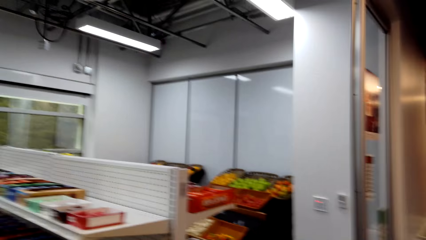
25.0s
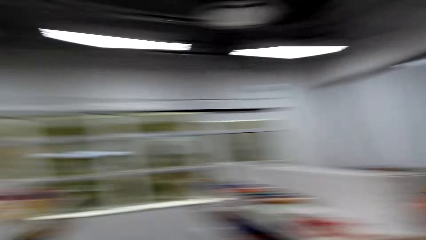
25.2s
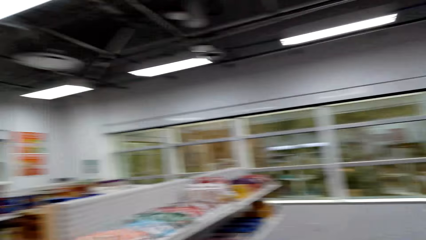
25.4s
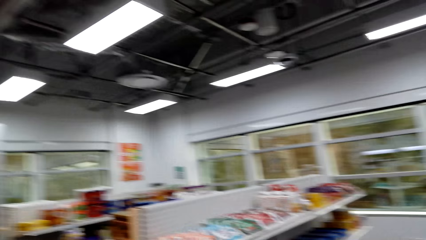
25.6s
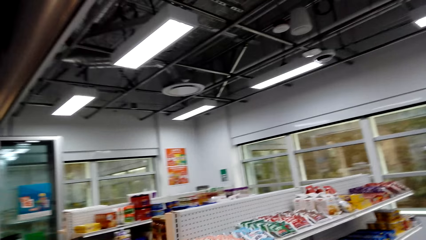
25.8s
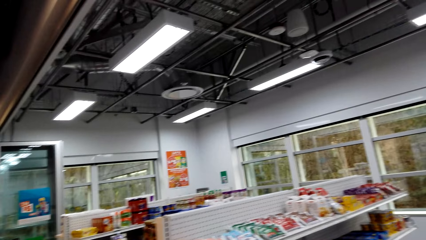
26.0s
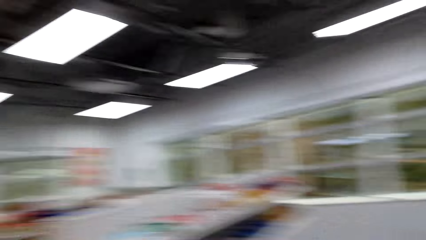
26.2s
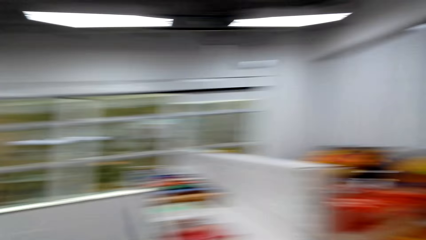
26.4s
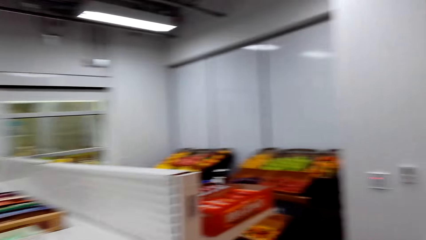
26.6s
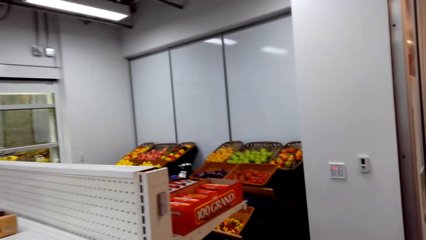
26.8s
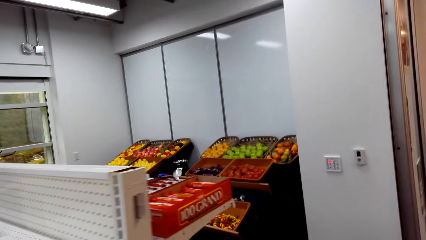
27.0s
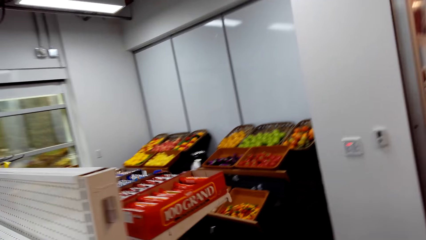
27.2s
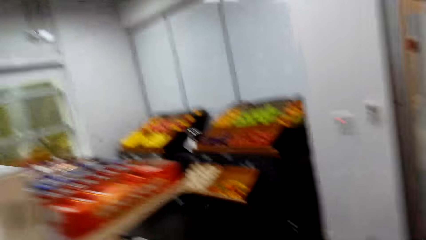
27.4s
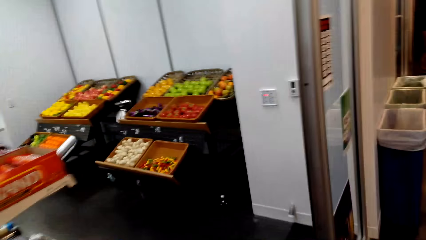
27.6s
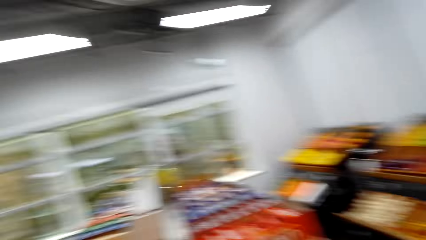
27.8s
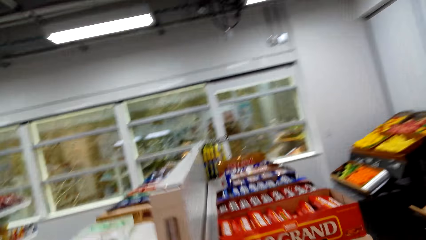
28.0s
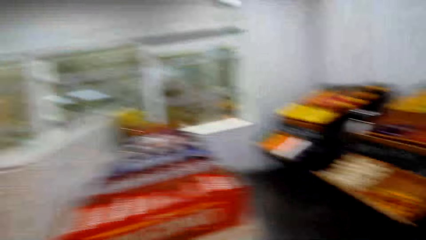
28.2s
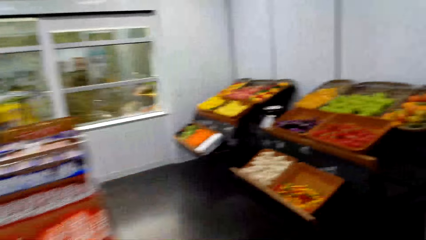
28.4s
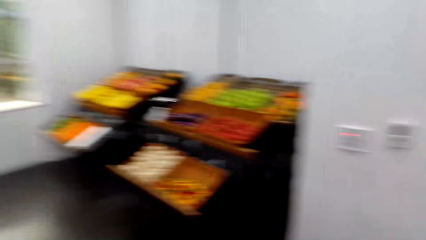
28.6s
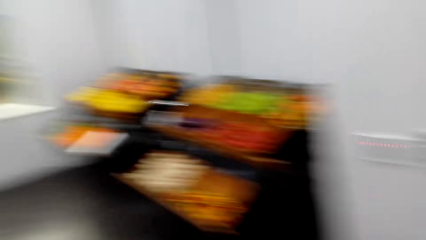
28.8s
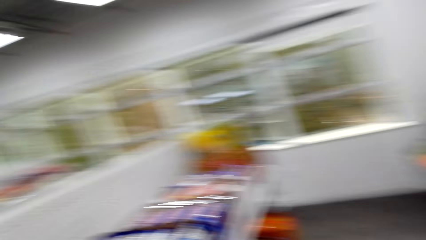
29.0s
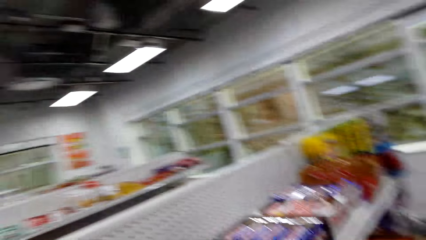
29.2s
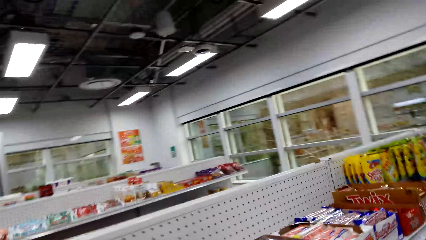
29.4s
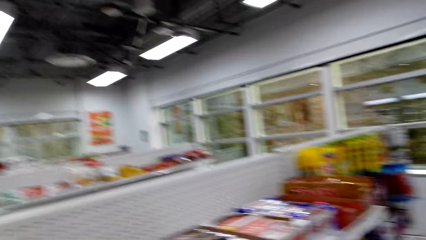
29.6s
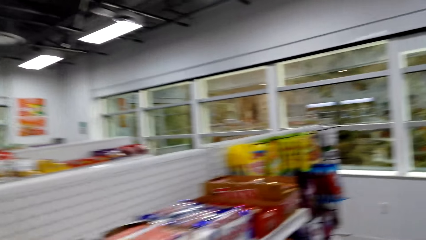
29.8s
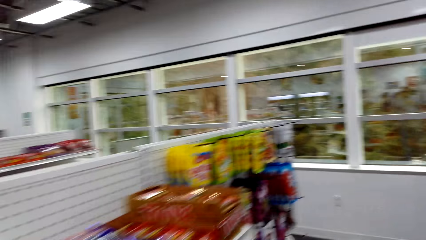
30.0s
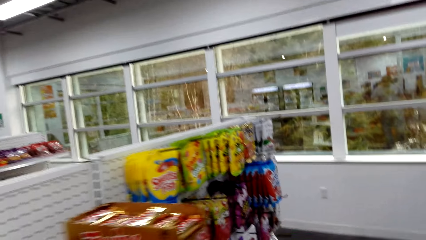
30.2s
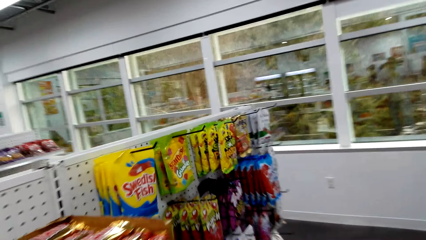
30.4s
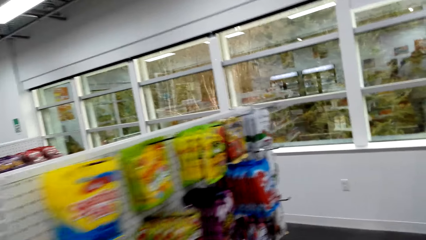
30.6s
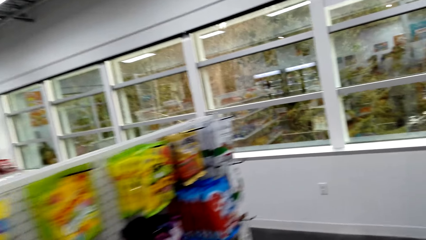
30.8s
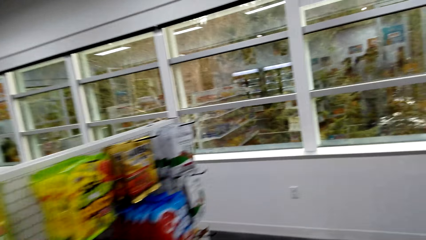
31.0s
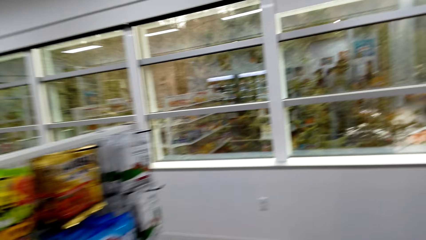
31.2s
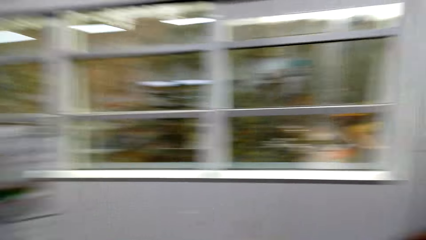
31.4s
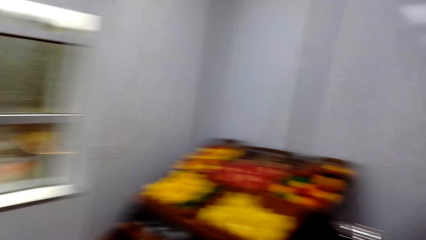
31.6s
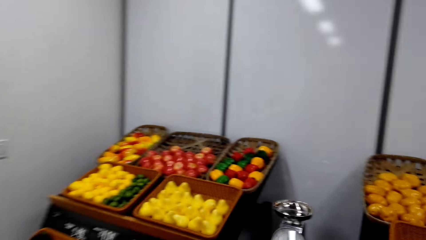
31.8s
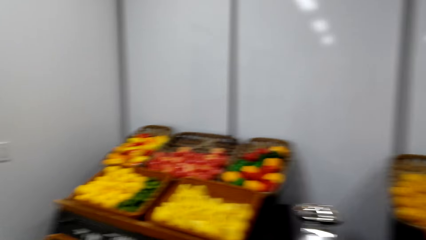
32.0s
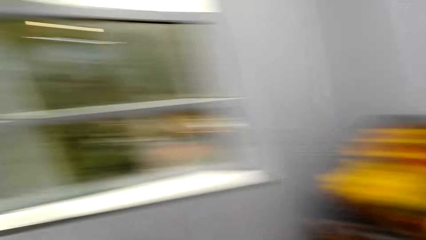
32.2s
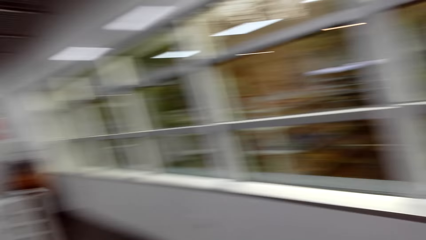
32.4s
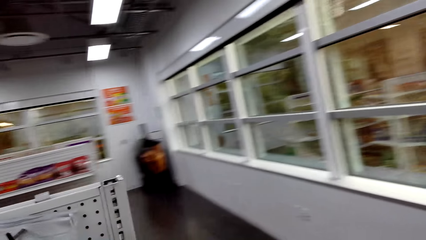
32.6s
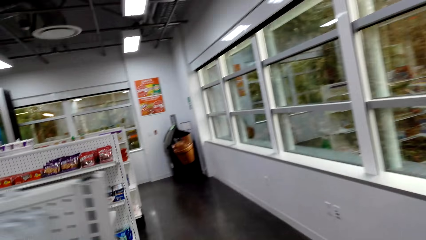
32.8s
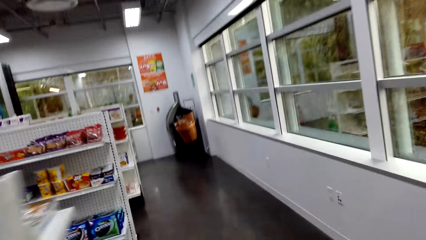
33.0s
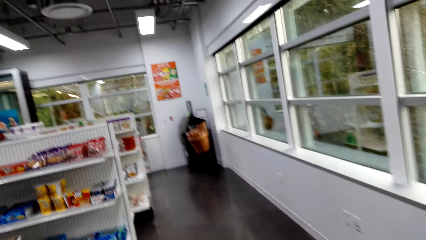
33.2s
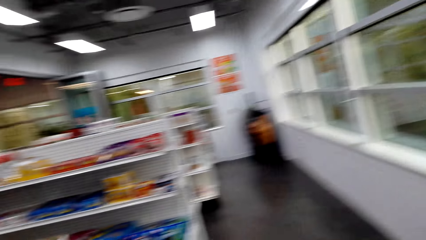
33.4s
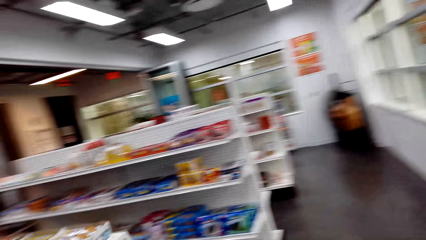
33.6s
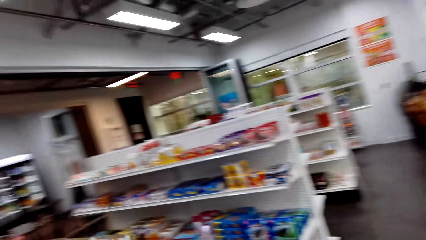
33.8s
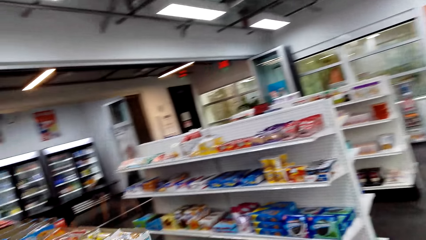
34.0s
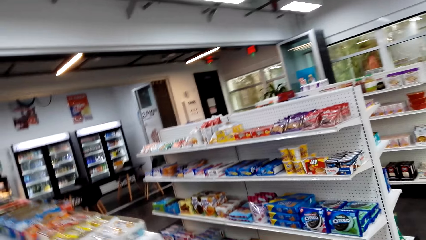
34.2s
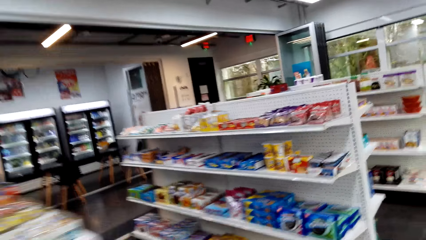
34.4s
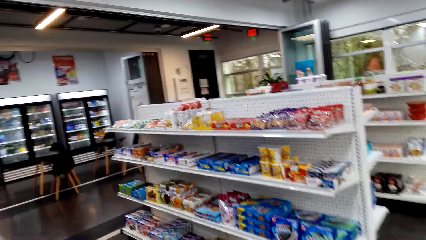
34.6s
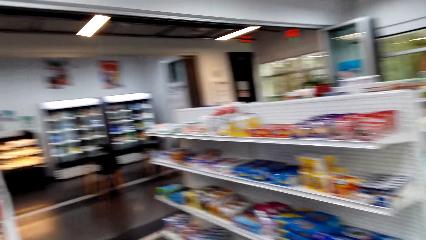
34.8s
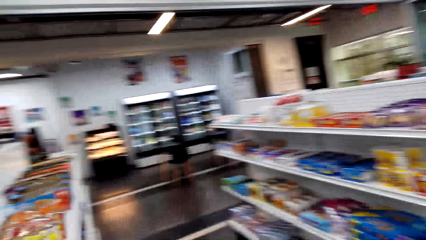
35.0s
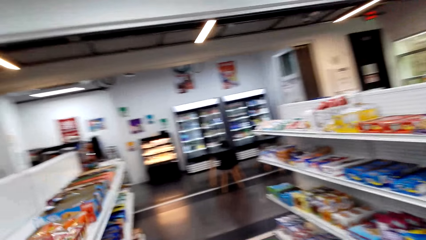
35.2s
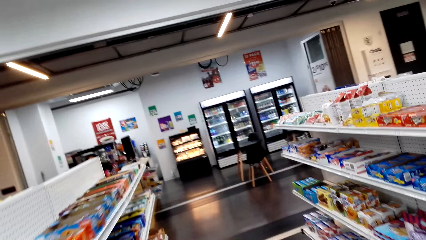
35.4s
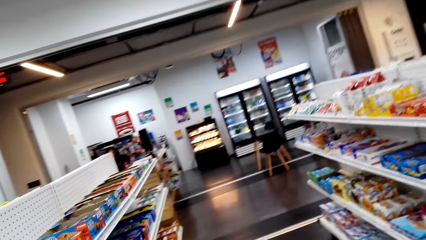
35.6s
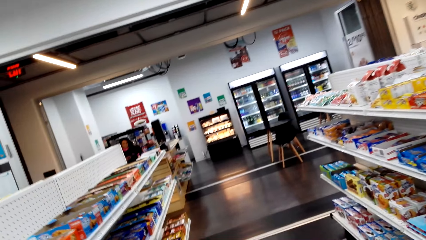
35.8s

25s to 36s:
The camera wearer looks around the supermarket. They move around the supermarket.

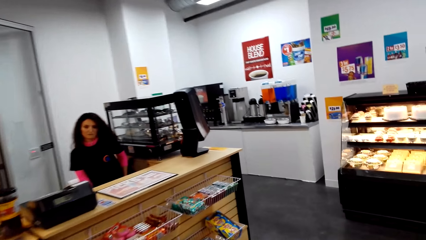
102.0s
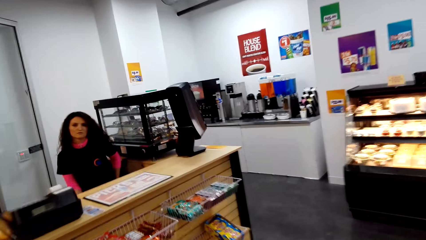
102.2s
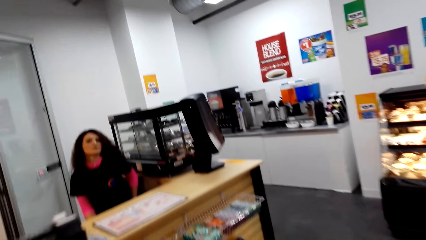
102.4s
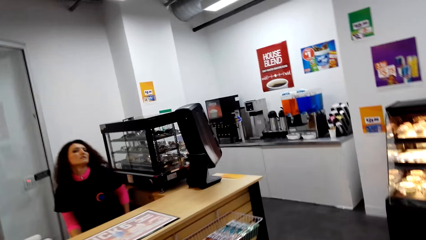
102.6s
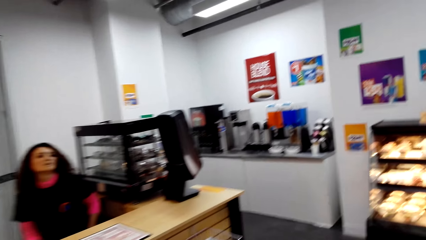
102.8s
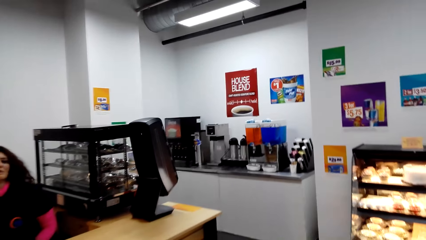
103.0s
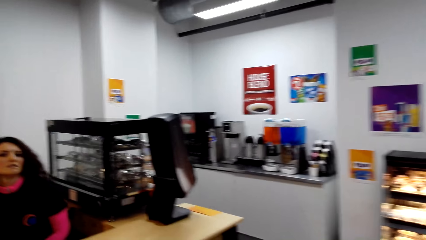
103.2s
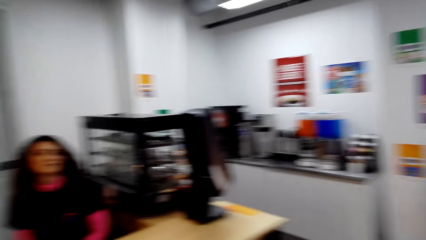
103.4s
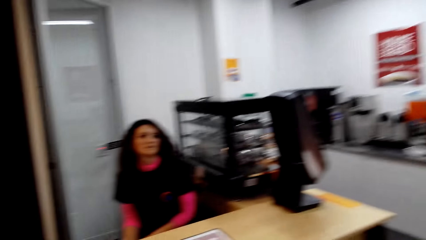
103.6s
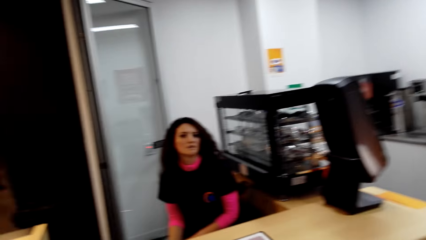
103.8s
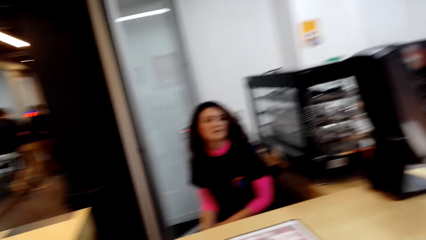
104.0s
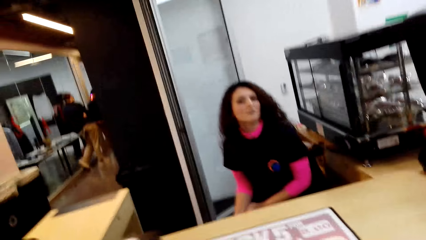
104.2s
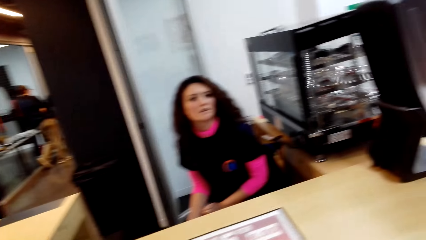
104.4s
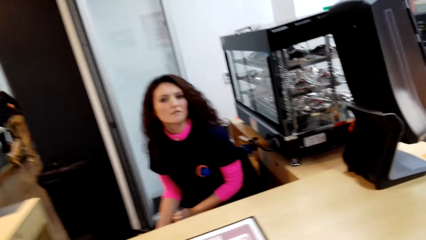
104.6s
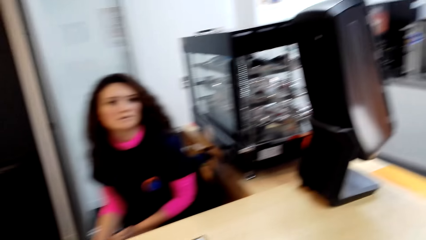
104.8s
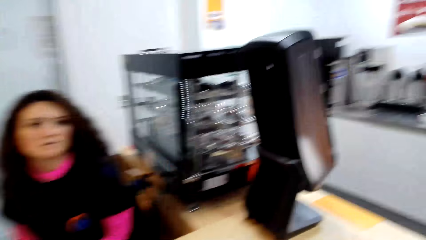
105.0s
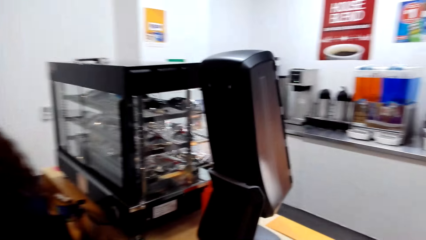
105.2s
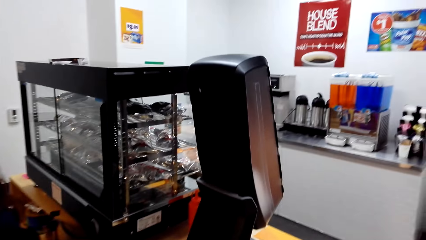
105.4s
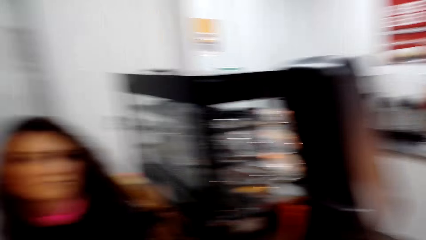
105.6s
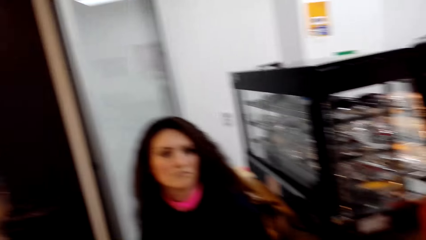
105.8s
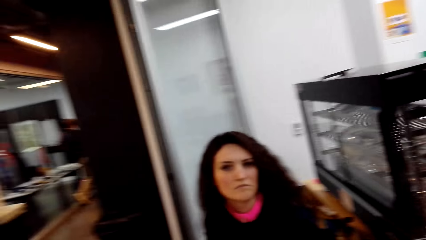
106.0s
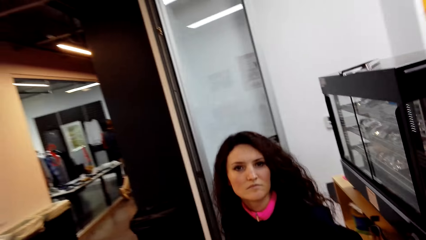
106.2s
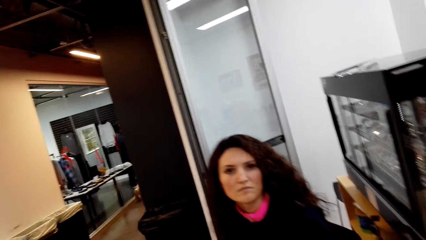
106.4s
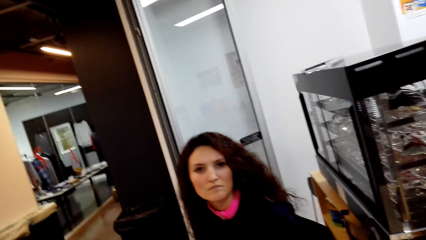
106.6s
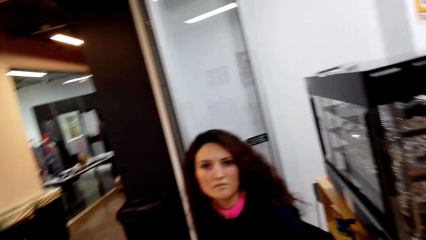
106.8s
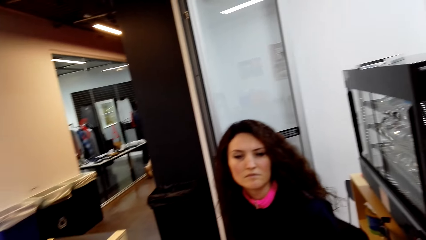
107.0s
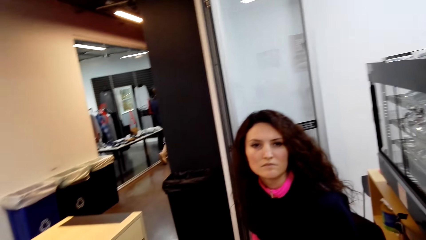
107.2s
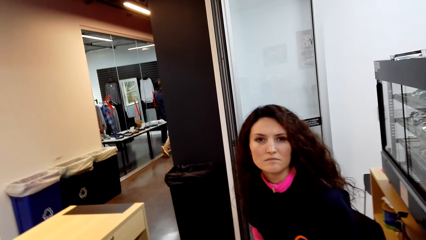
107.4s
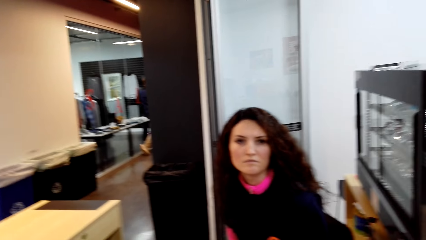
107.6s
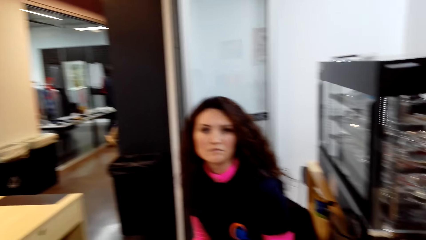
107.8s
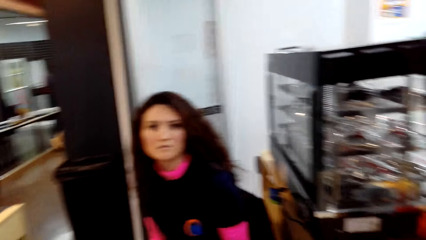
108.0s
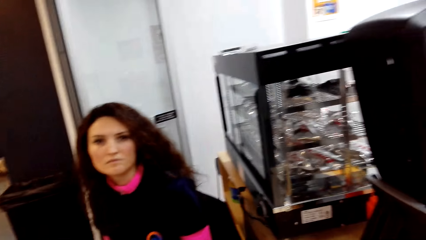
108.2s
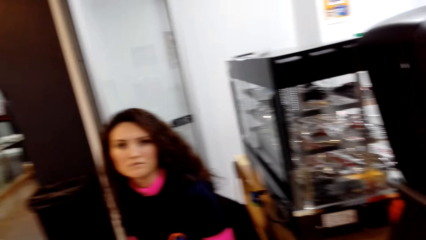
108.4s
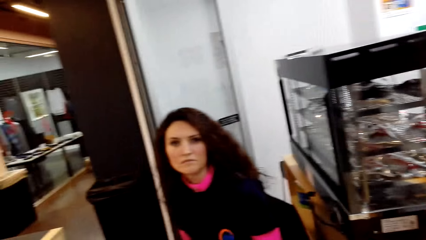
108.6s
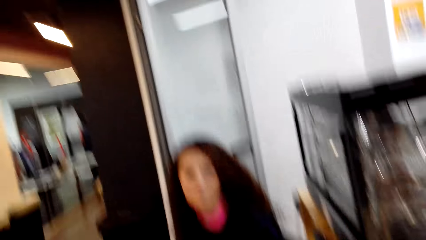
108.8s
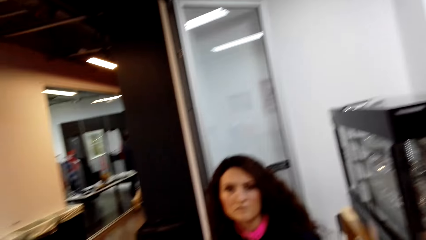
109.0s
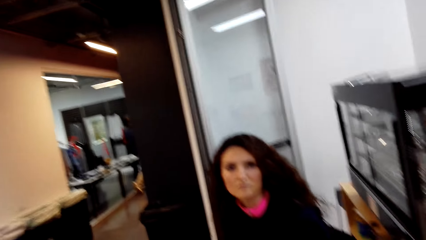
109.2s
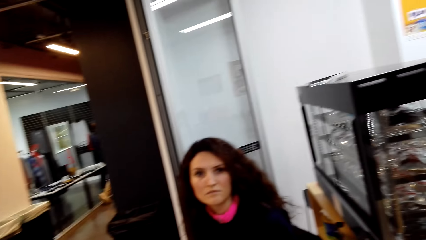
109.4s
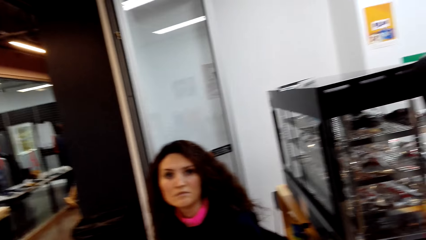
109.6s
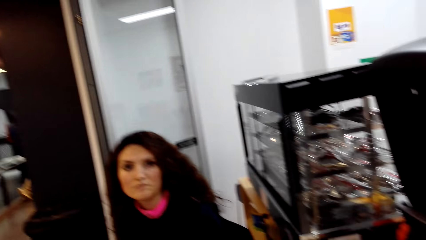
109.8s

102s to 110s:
The camera wearer talks with a lady.
